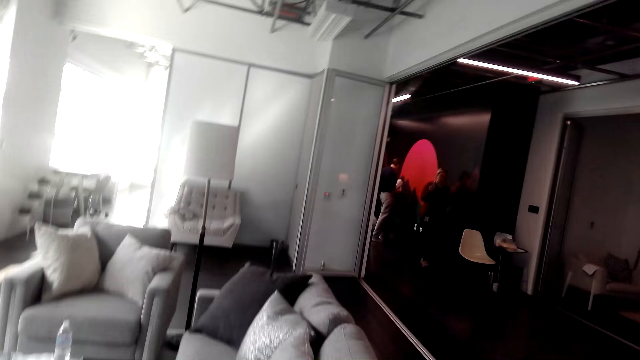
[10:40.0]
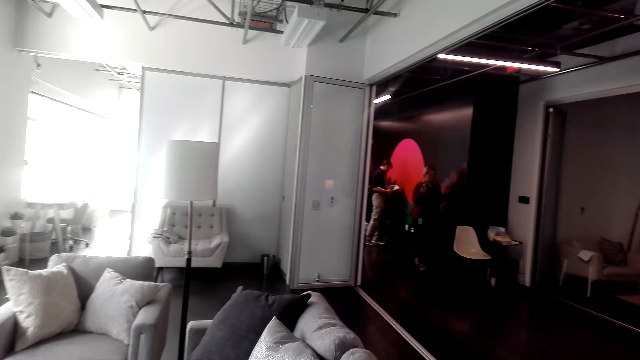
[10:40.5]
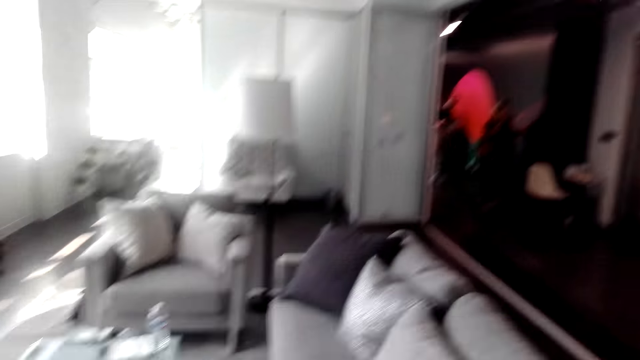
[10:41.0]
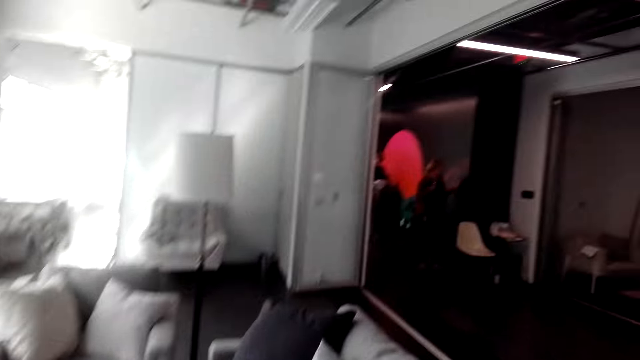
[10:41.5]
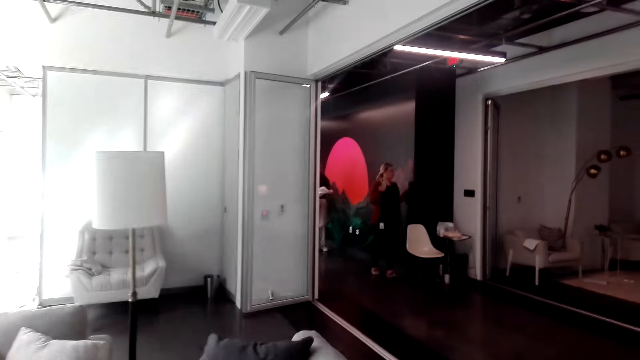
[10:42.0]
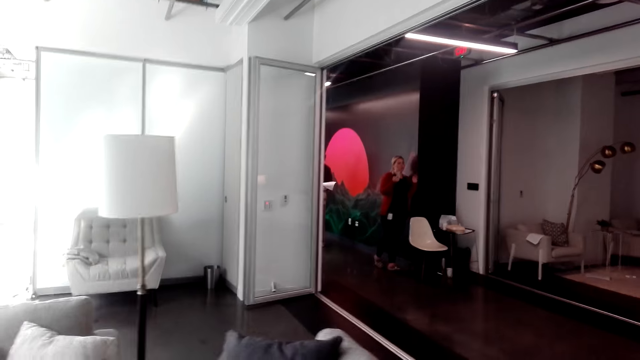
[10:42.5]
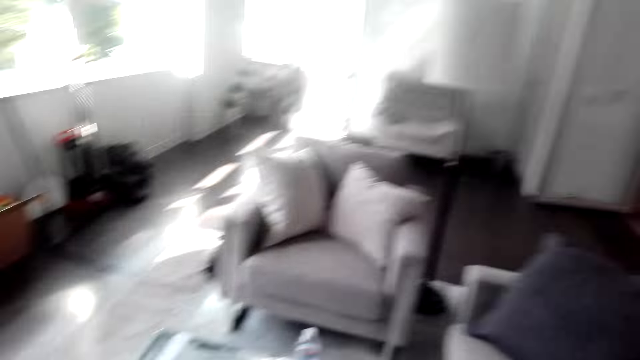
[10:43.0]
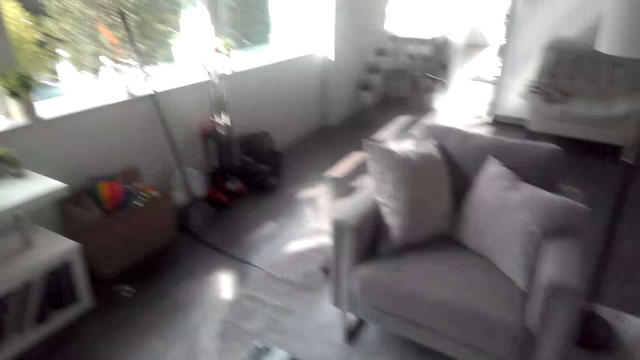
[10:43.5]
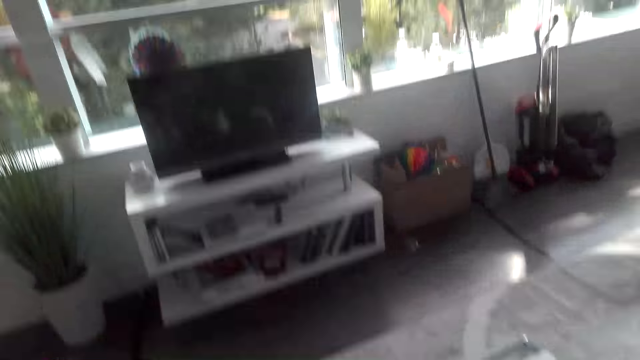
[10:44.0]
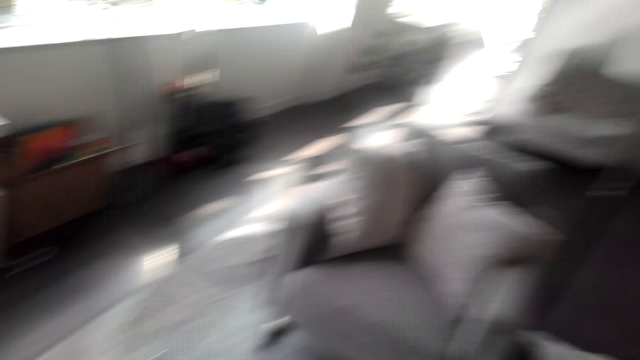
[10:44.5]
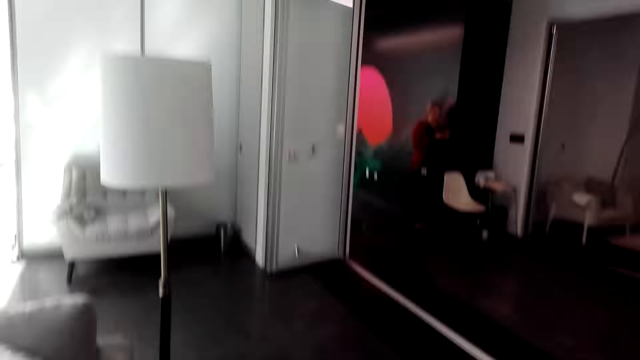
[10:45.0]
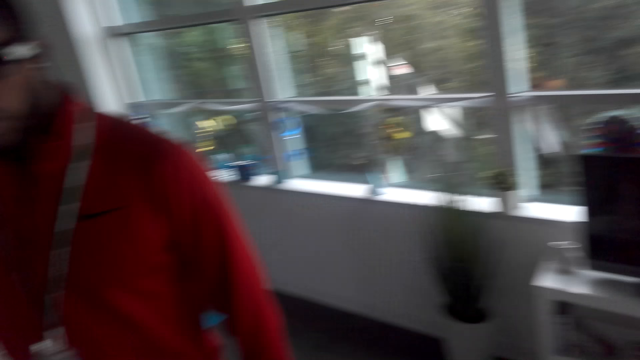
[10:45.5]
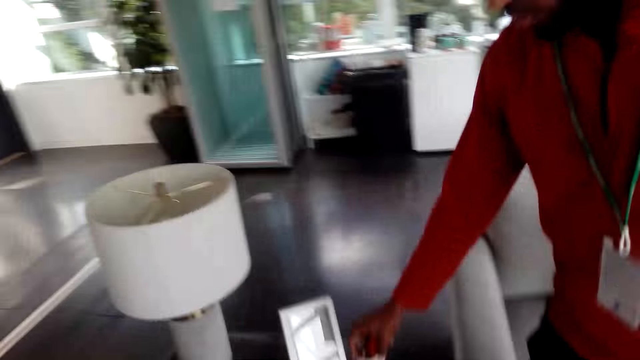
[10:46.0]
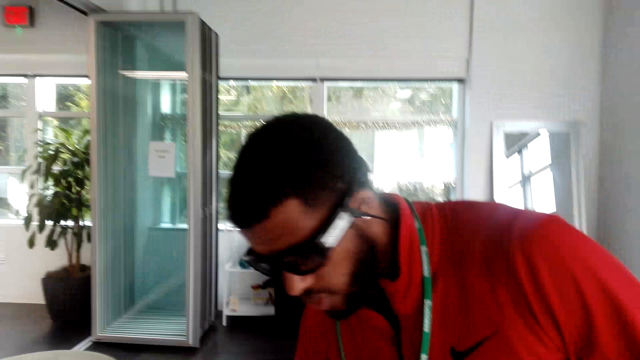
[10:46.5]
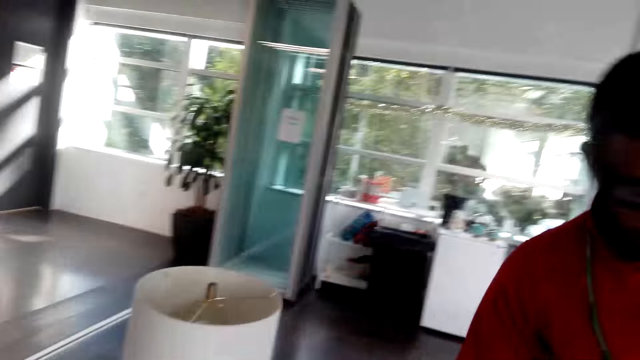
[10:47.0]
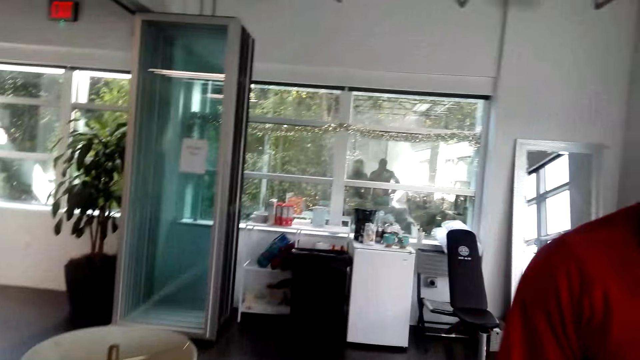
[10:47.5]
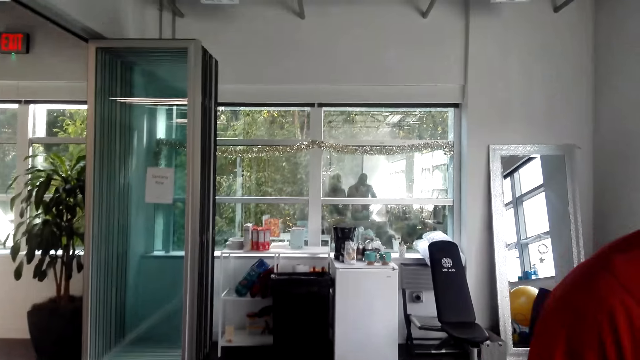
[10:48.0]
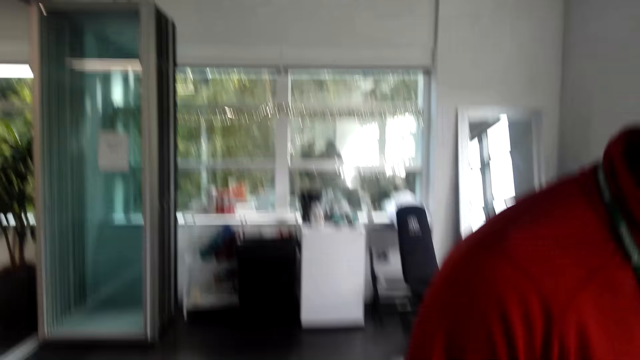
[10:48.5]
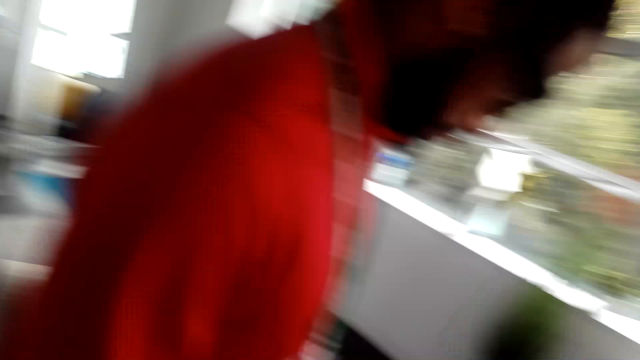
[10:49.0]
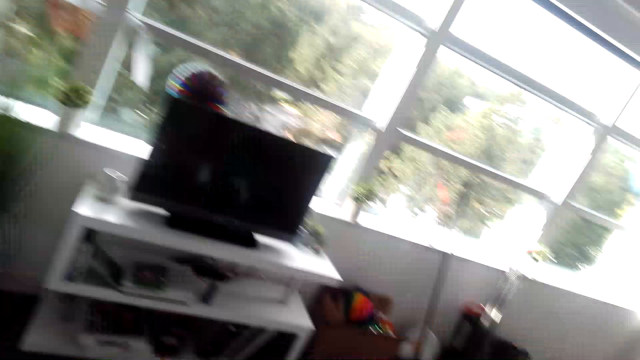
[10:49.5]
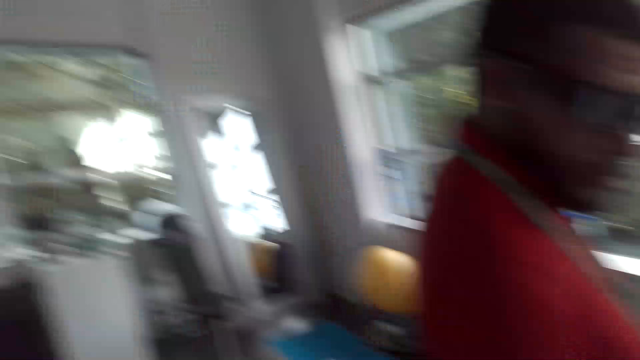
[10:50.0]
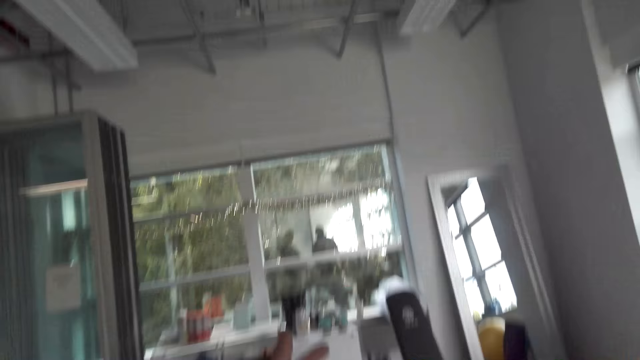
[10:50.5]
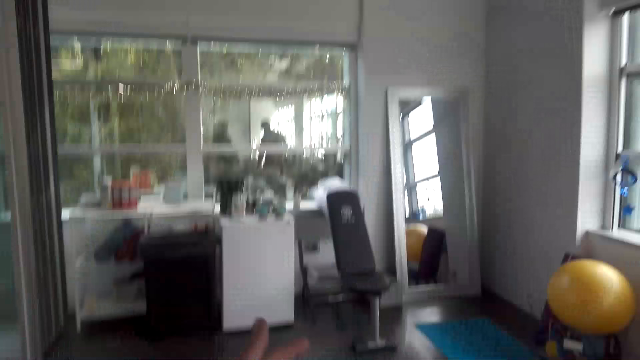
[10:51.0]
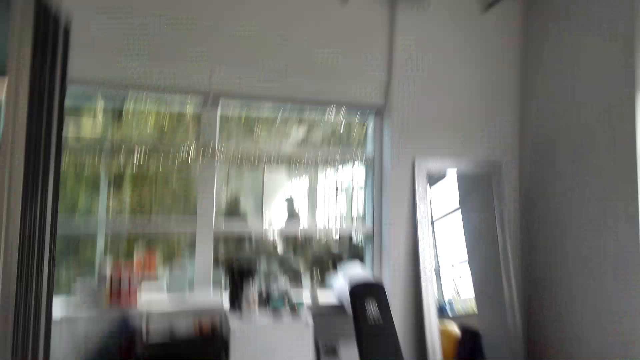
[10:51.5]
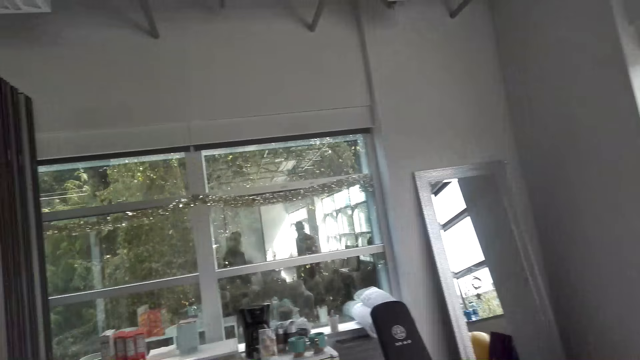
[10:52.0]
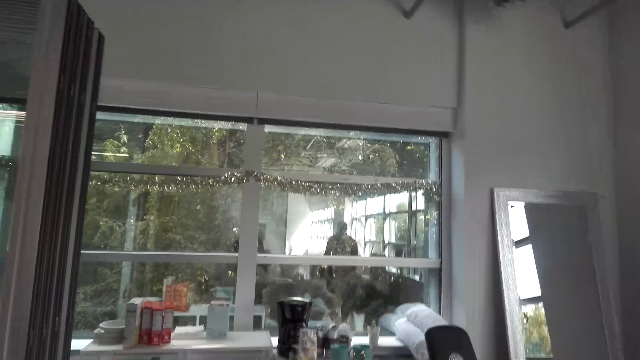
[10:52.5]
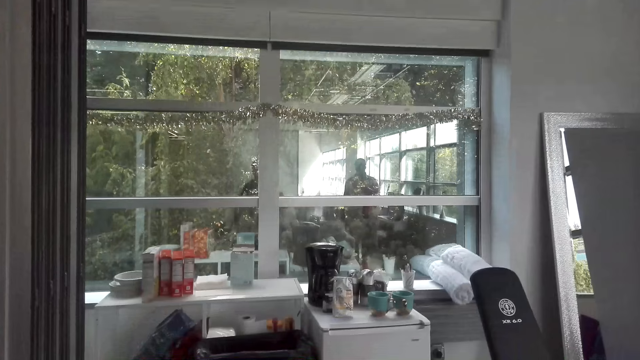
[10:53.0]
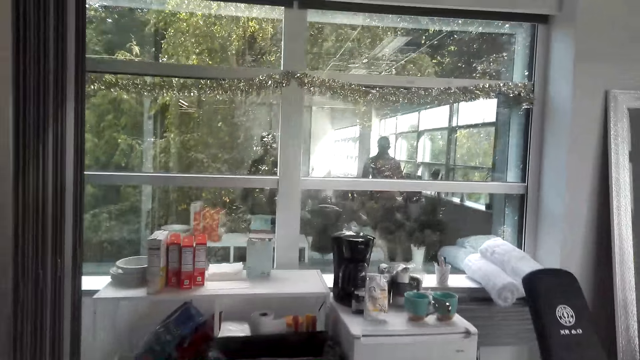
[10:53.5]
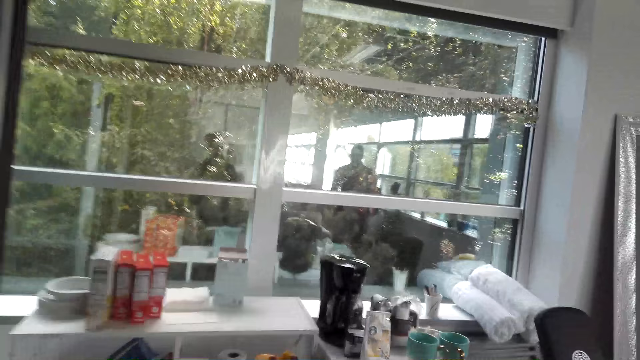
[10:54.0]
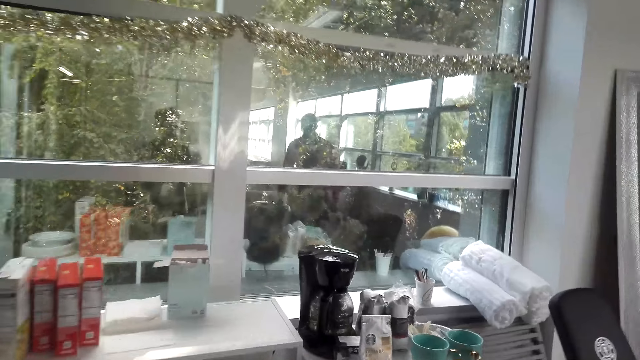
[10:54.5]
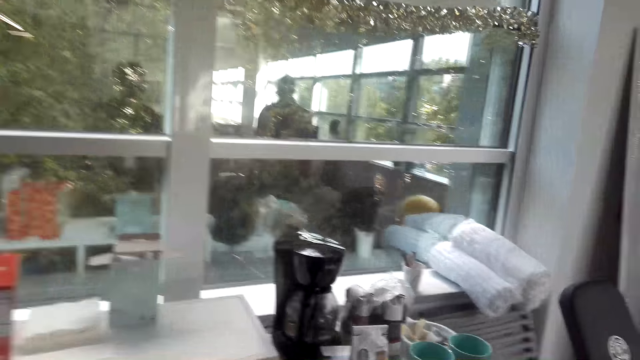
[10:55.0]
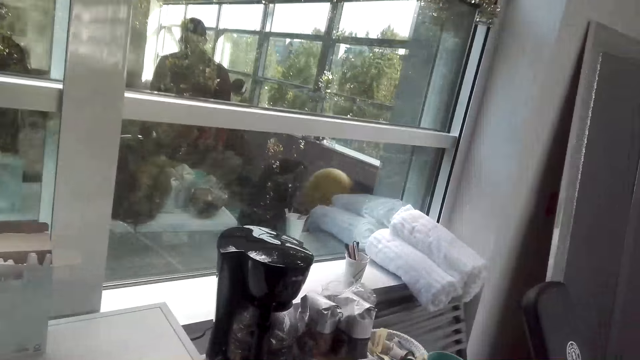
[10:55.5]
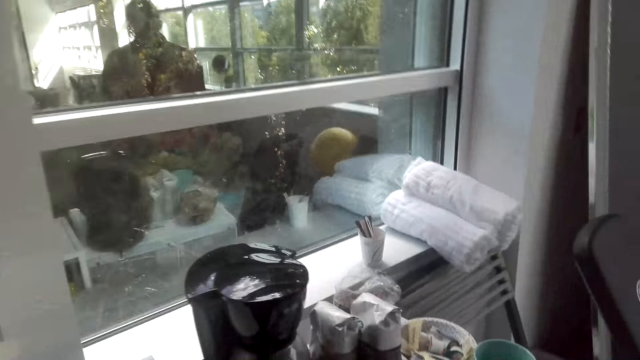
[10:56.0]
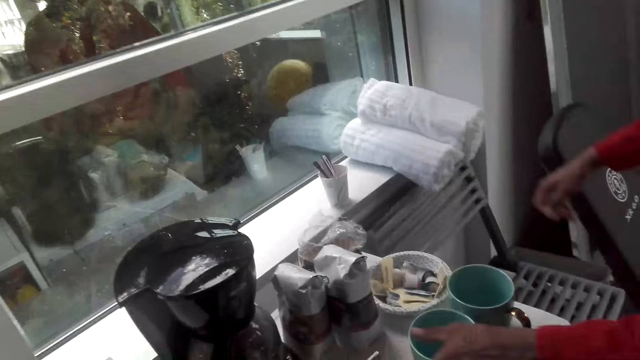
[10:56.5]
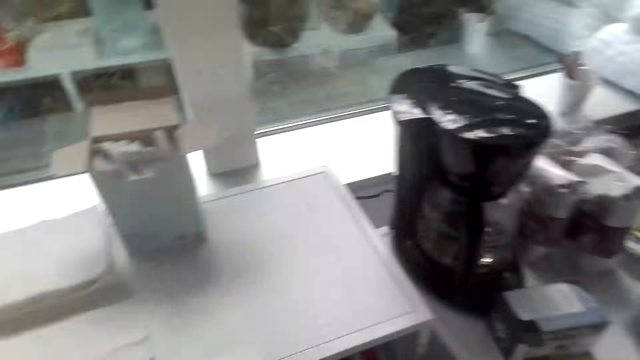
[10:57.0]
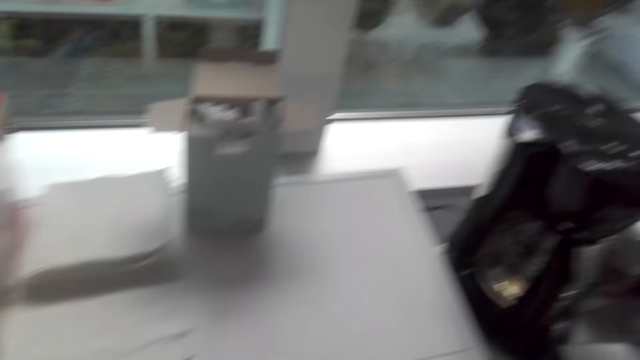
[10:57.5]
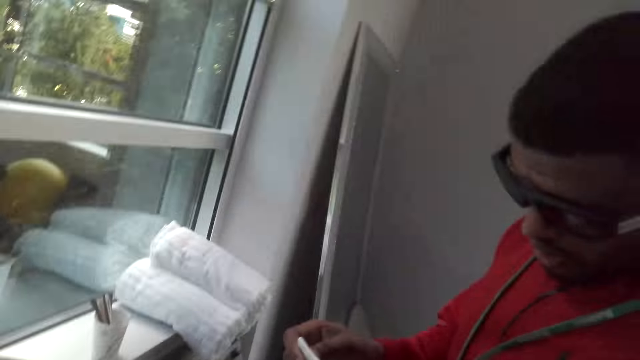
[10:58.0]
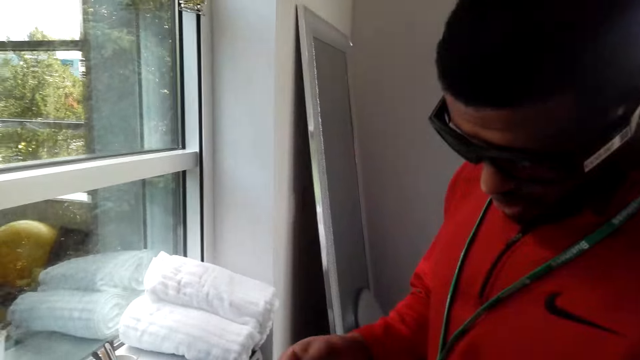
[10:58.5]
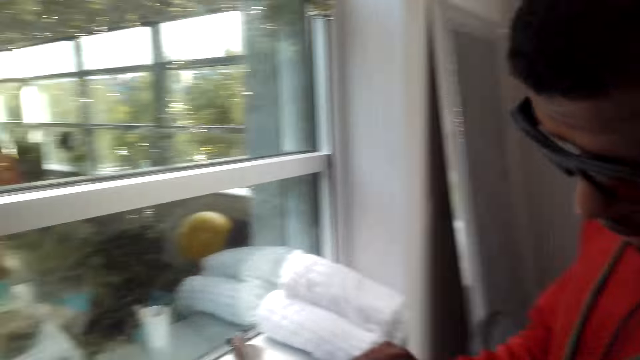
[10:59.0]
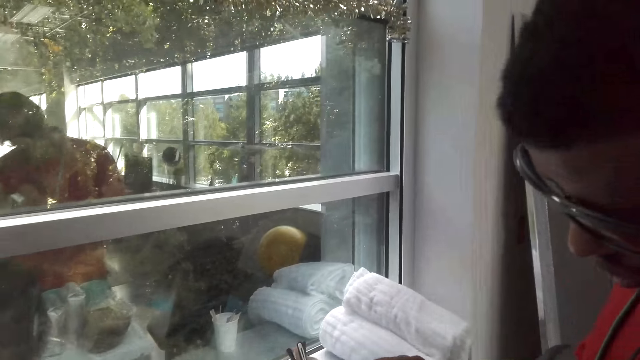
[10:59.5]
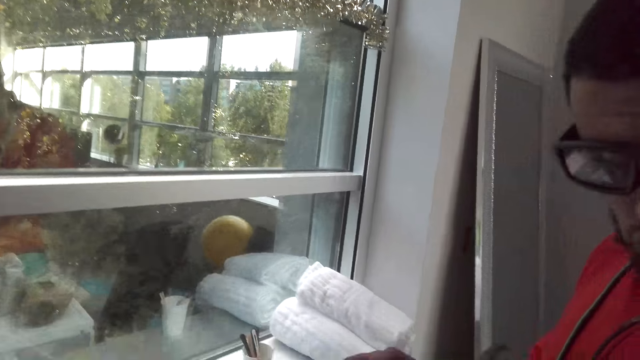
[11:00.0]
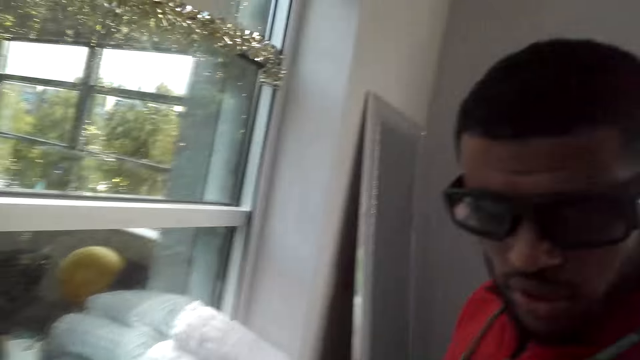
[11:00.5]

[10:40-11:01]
The camera wearer walks around the living room. They dialogue with a man and walk towards the coffee maker. The man holds a coffee bag. The camera wearer dialogues with the man. The man picks up a packet of coffee.
